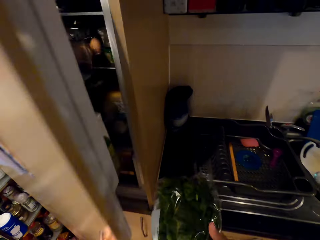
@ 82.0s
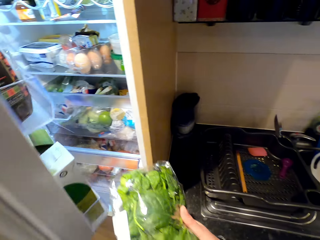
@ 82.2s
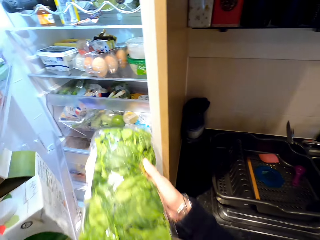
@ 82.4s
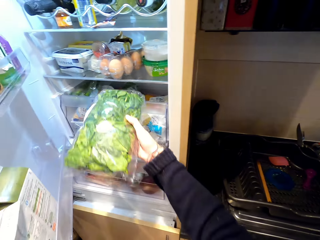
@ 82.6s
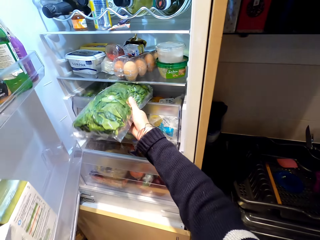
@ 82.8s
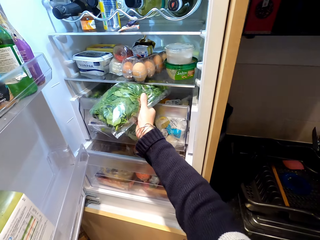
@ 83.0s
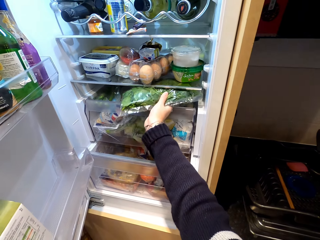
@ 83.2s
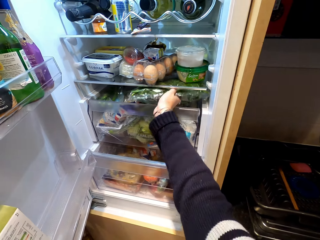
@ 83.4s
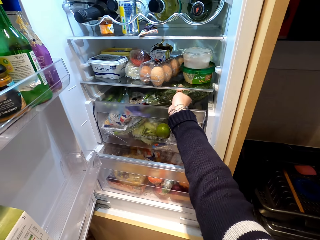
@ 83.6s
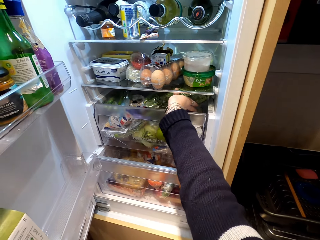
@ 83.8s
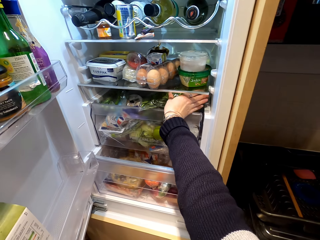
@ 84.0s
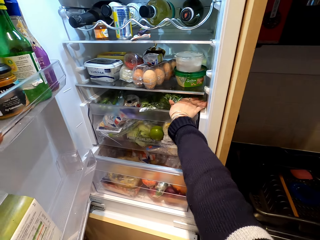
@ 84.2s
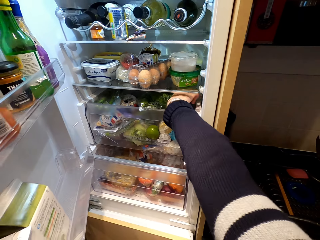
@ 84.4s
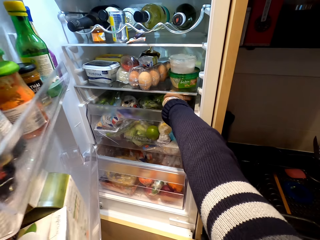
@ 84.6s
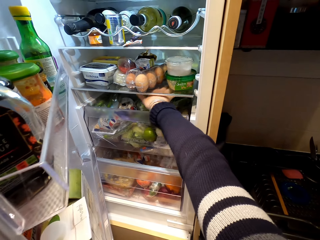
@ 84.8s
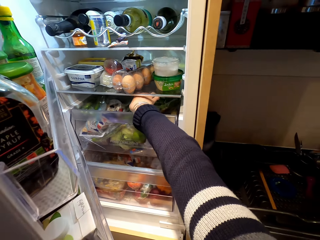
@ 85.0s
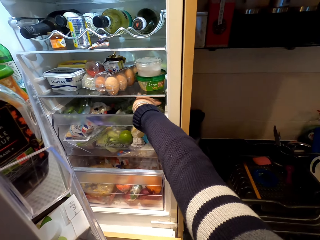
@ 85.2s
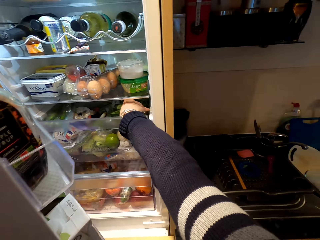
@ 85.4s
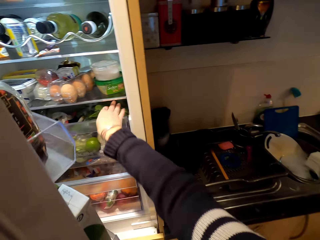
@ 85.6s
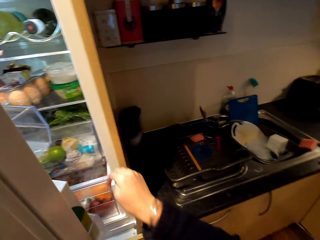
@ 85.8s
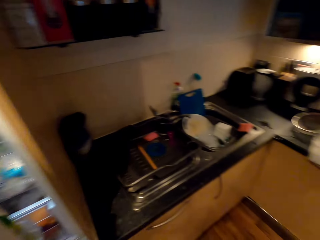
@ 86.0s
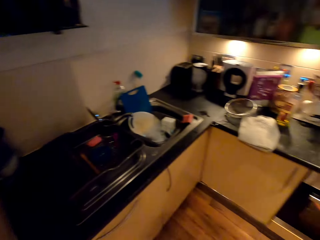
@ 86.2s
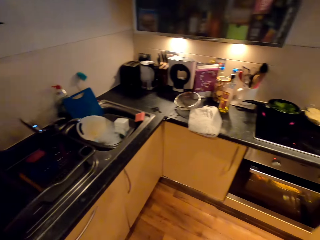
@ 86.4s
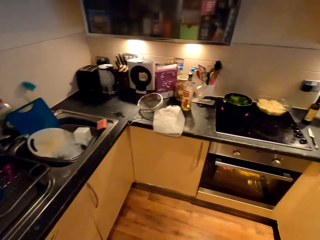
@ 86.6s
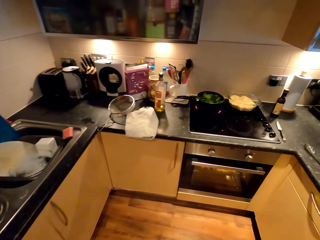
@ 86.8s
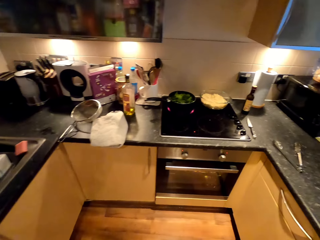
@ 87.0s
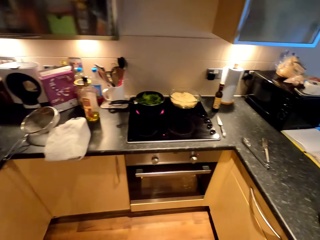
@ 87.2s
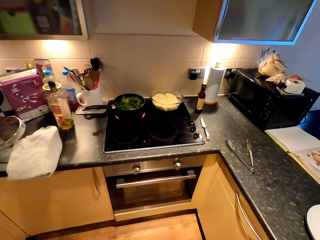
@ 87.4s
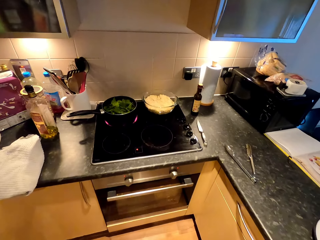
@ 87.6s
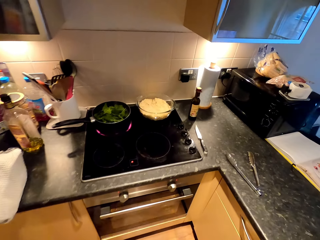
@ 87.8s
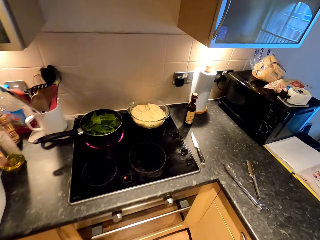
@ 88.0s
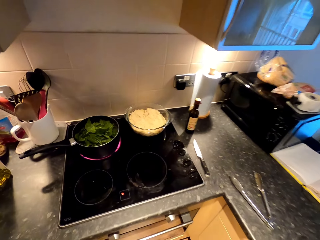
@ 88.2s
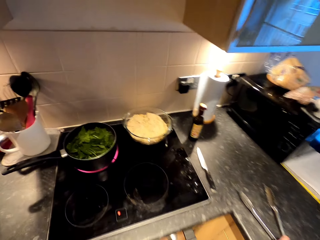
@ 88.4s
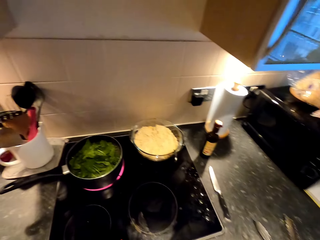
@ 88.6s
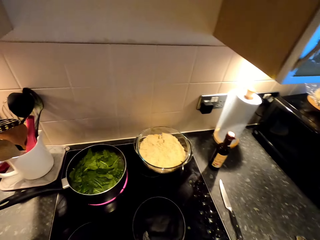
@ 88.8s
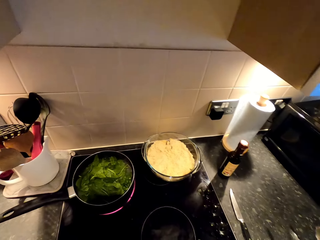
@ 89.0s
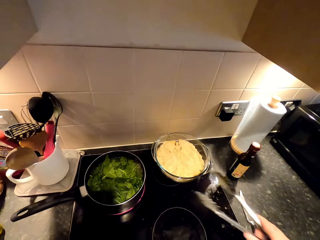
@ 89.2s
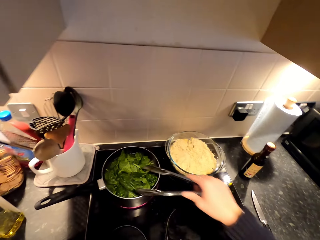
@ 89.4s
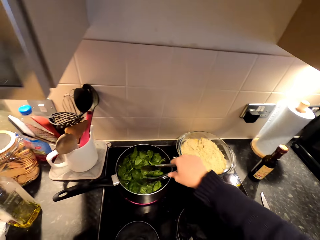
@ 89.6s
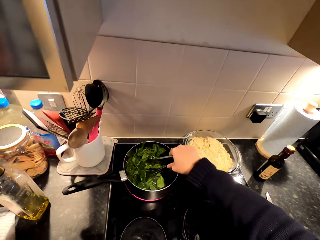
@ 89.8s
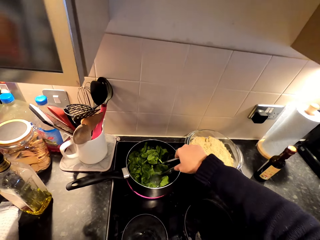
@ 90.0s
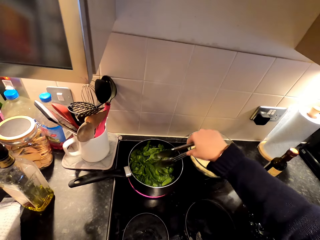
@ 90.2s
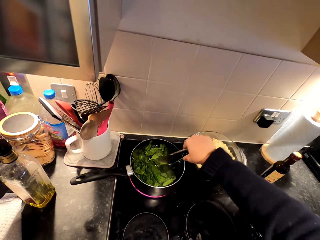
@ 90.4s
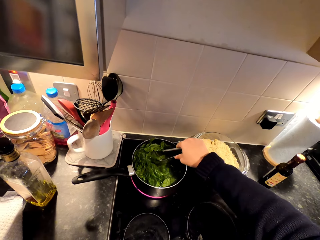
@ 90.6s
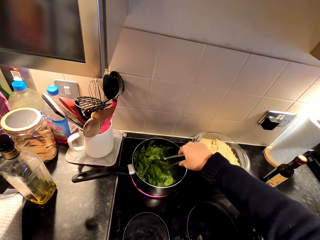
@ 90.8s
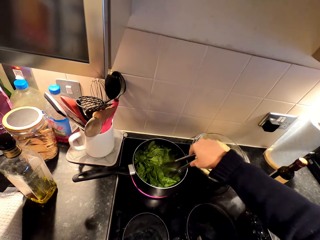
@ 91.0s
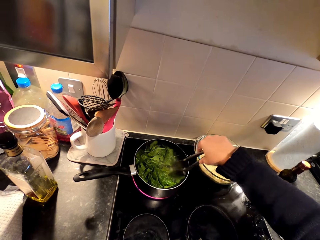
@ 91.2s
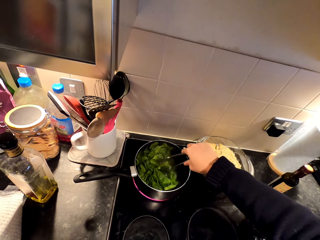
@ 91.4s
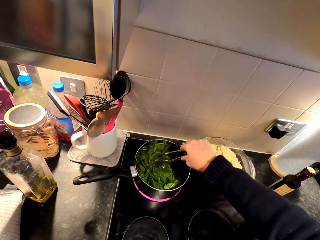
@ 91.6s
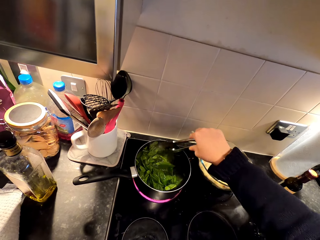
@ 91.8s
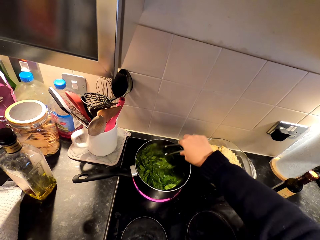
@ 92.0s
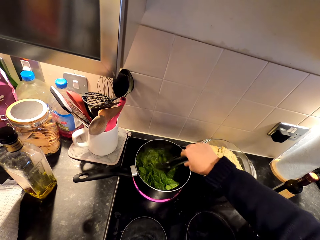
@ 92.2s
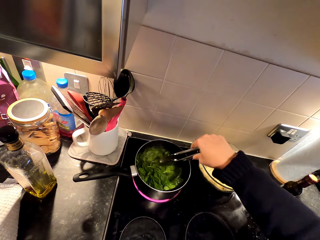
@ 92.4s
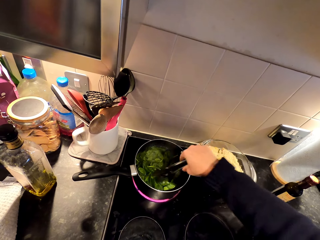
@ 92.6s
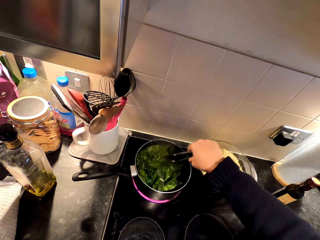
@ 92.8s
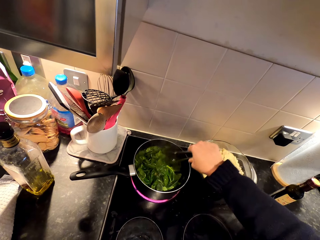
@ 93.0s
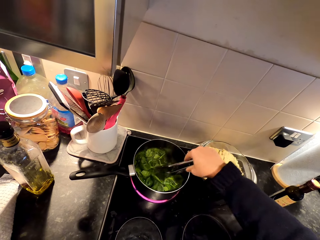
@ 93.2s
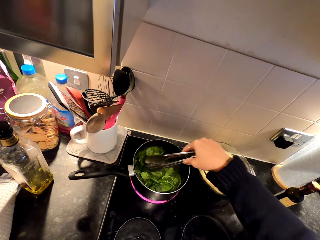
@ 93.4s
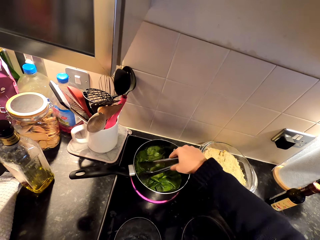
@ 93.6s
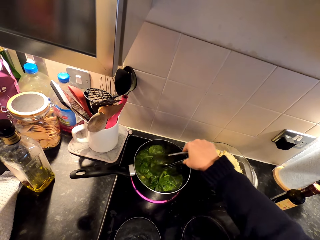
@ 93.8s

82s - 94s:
The camera wearer opens the fridge. They put a bag of spinach on the fridge. They walk towards the cooker. They pick the tongs from the counter top. They cook the food. They stir the food in the cooking pot.

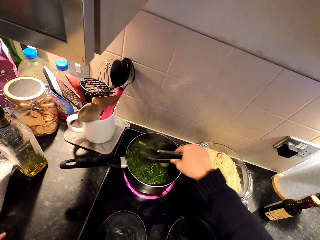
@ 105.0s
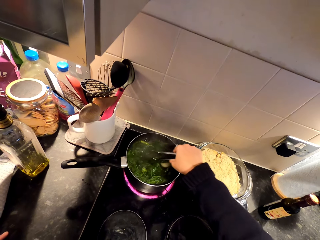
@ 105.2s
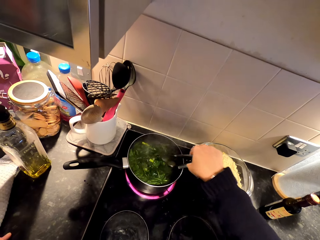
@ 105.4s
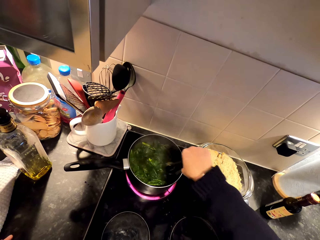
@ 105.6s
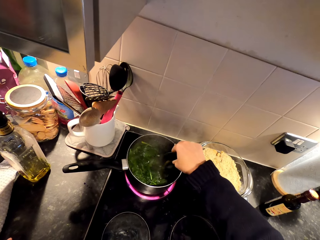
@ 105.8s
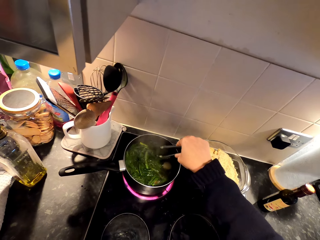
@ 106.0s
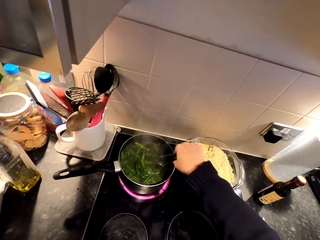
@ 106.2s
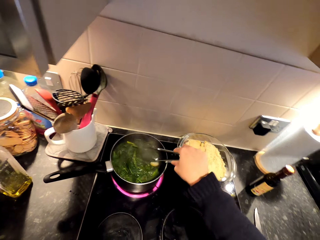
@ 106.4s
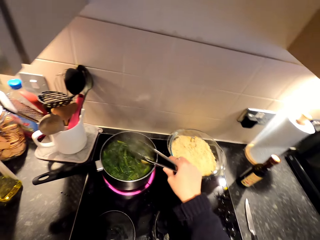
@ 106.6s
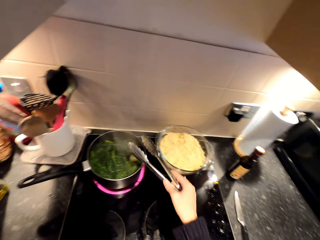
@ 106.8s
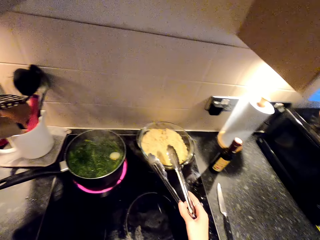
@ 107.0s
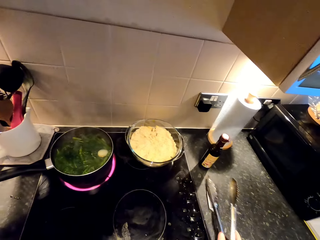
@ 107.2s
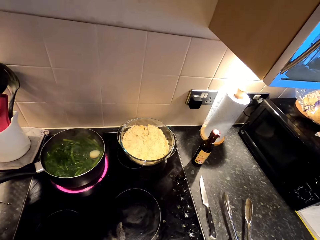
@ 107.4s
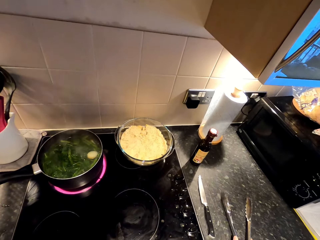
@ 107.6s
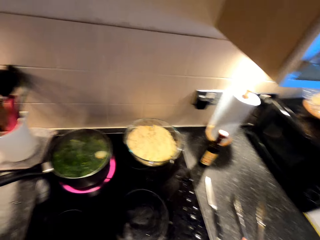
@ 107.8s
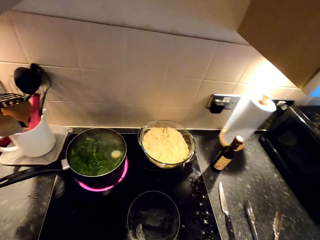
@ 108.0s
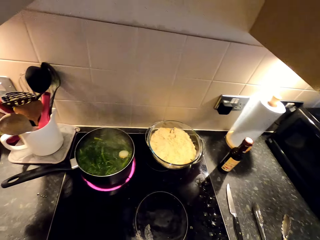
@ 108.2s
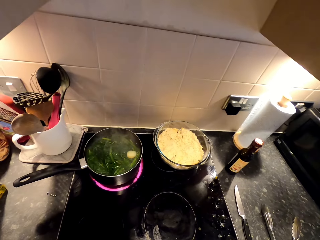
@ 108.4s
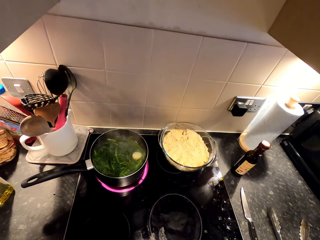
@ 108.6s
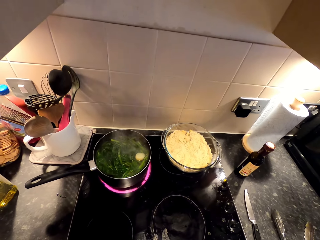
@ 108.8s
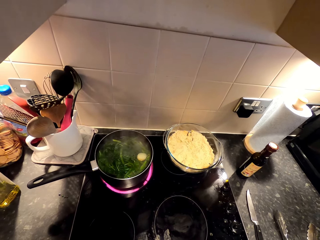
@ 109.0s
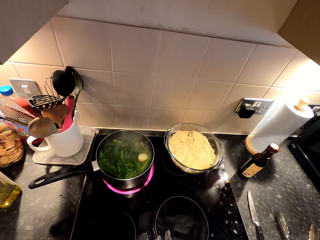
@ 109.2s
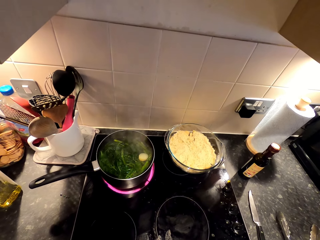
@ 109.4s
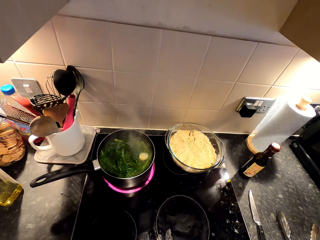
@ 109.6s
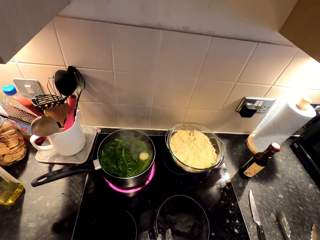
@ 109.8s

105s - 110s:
The camera wearer puts the tongs on the cabinet.

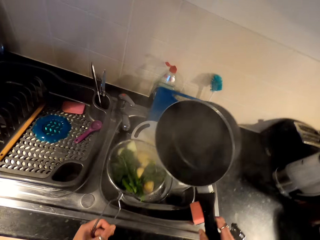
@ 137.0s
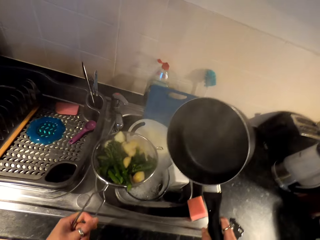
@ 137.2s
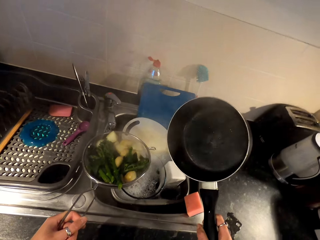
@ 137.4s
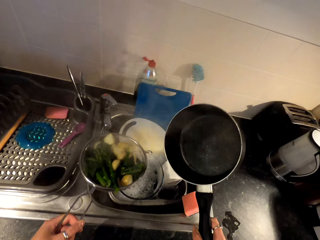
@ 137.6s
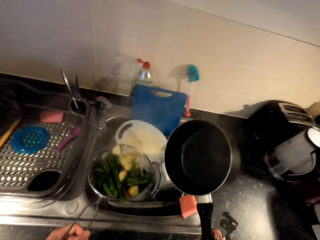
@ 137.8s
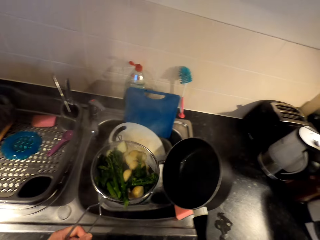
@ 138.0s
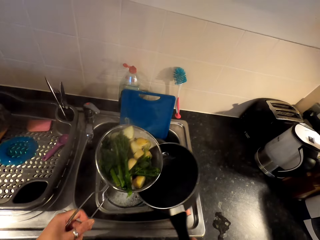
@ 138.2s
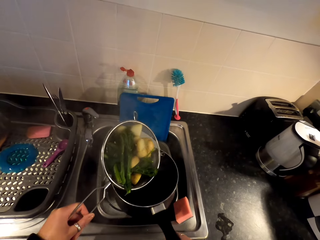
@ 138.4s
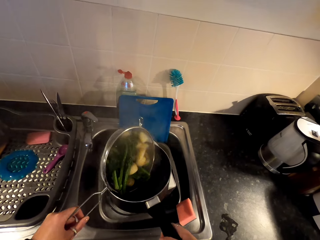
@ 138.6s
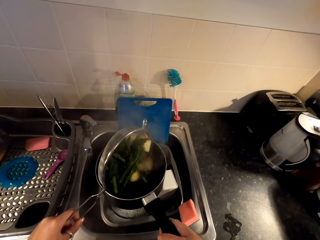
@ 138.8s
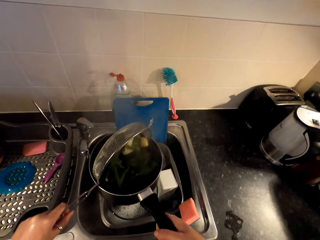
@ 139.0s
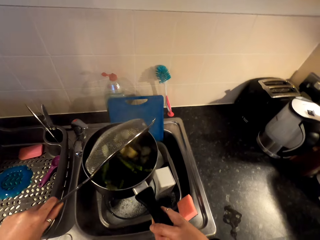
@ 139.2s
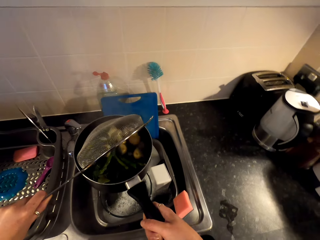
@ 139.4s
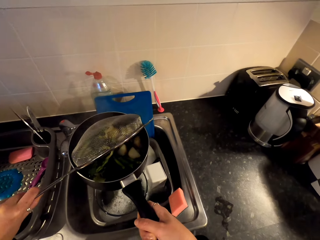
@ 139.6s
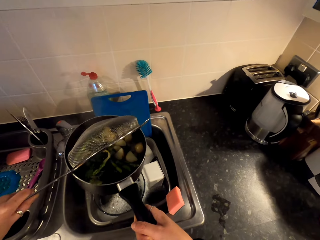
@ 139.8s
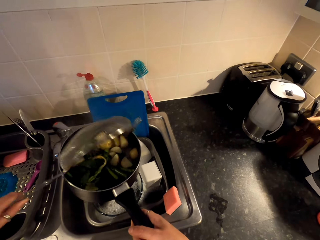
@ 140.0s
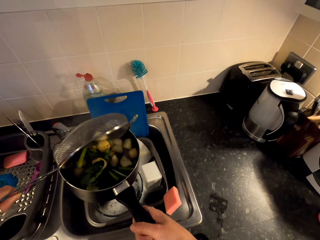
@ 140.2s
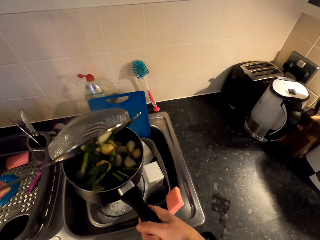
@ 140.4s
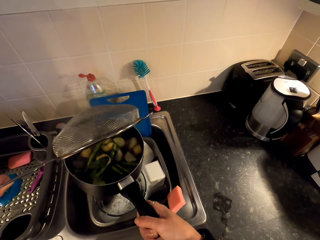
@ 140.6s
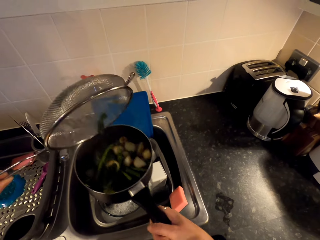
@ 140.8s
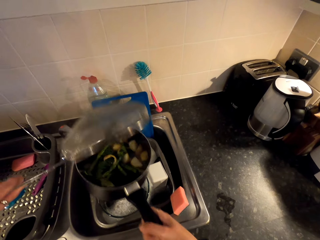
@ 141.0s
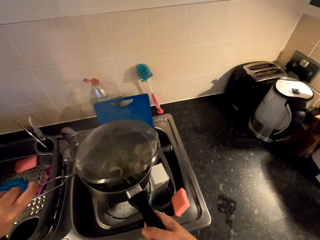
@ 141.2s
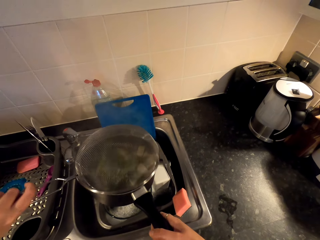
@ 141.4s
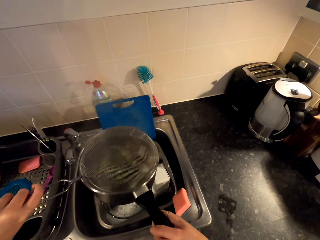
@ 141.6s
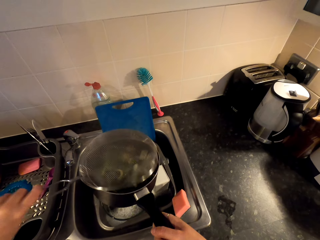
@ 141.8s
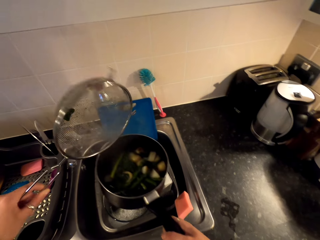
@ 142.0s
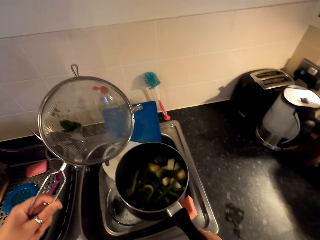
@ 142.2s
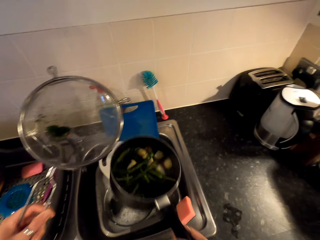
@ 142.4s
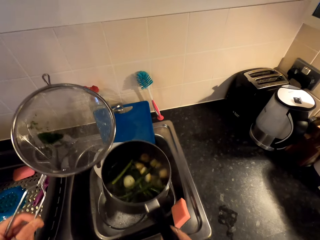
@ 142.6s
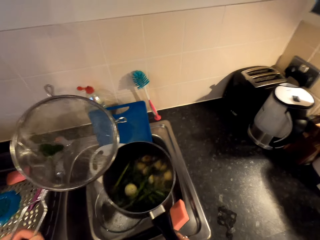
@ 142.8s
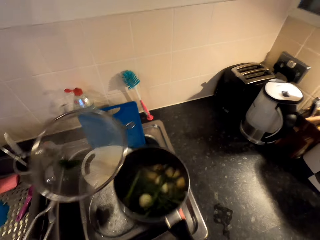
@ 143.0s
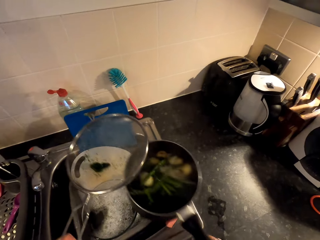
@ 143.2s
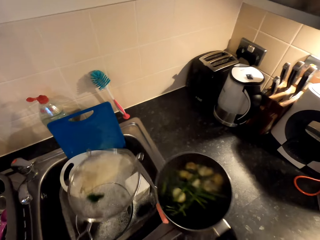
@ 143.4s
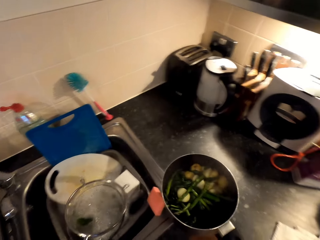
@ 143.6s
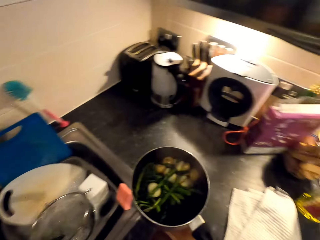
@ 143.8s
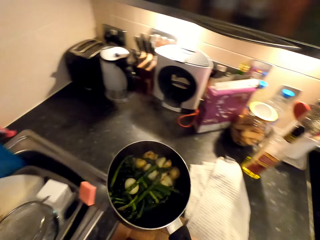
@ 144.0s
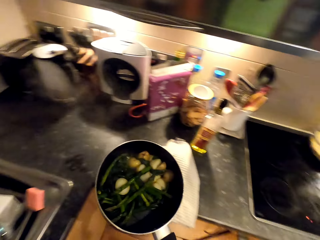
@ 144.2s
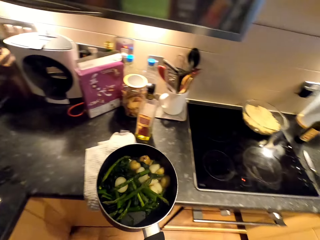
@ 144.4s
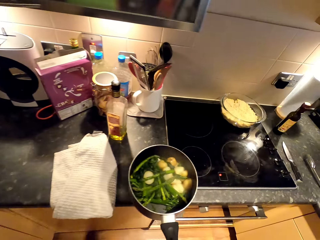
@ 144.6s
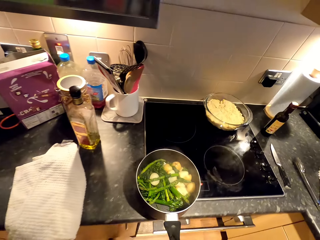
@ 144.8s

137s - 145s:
The camera wearer pours the food on the cooking pot. They shake the food in the cooking pot. They put the cooking pot on the cabinet.
